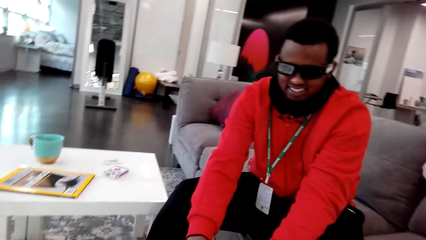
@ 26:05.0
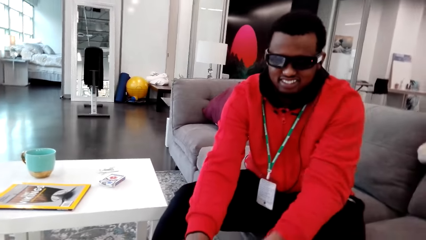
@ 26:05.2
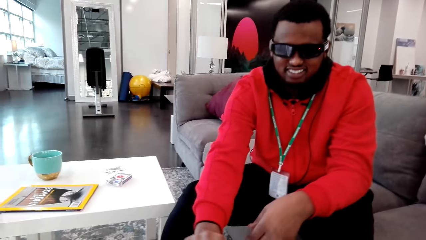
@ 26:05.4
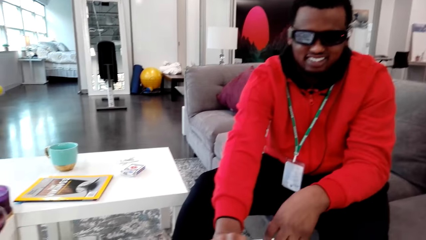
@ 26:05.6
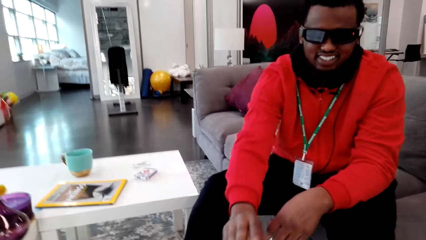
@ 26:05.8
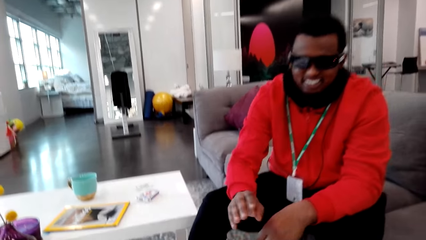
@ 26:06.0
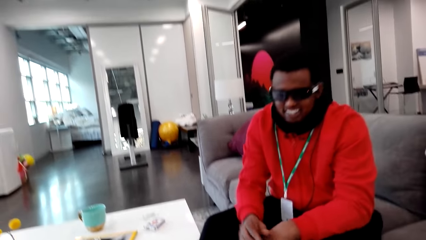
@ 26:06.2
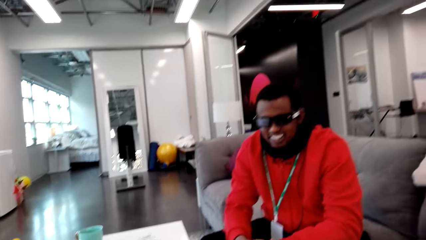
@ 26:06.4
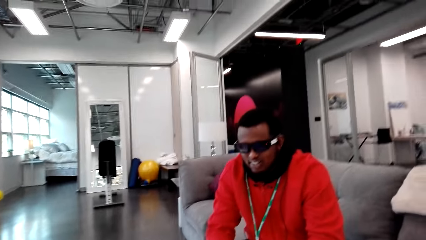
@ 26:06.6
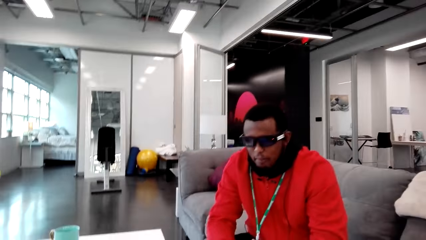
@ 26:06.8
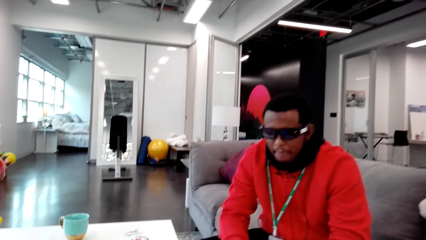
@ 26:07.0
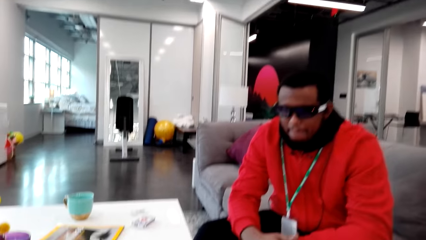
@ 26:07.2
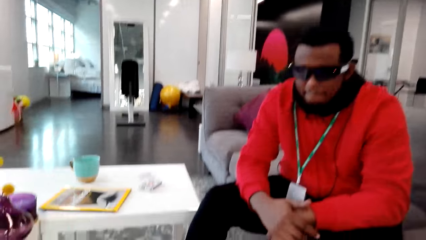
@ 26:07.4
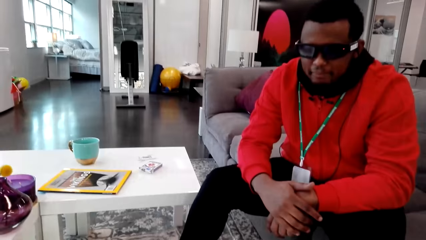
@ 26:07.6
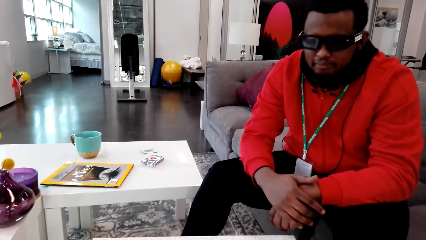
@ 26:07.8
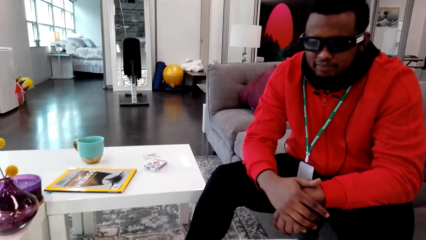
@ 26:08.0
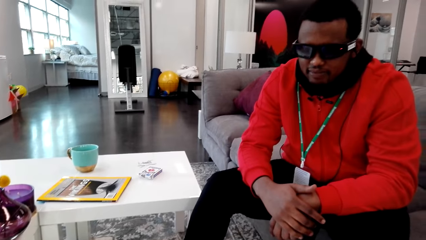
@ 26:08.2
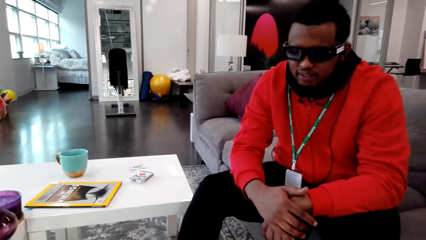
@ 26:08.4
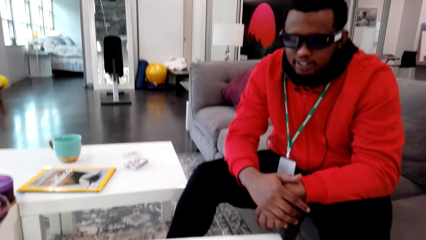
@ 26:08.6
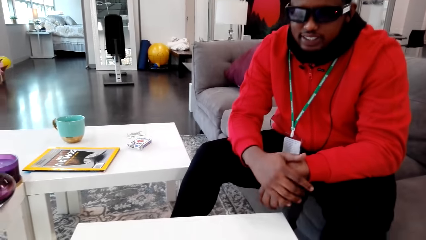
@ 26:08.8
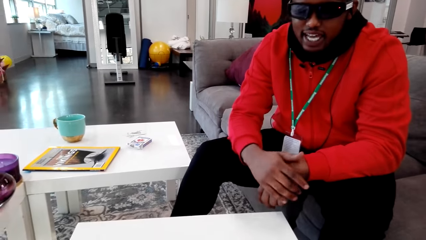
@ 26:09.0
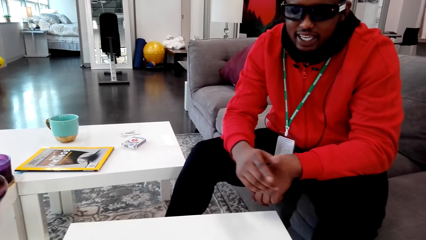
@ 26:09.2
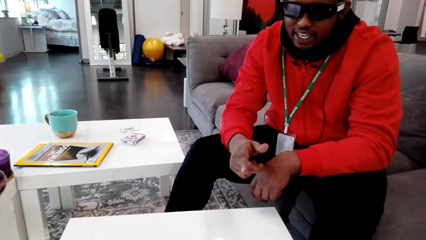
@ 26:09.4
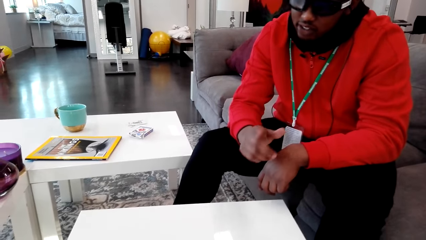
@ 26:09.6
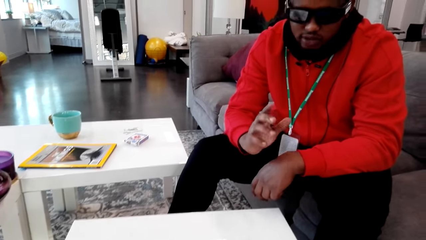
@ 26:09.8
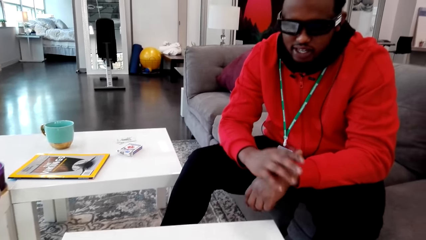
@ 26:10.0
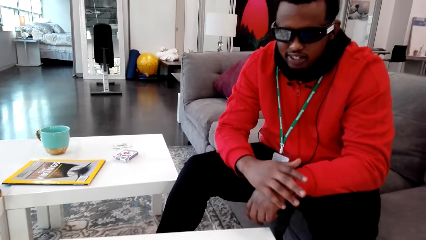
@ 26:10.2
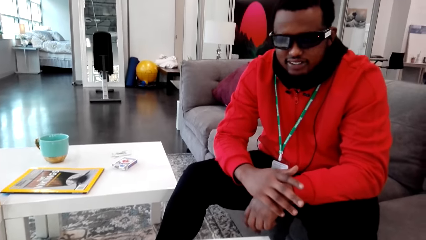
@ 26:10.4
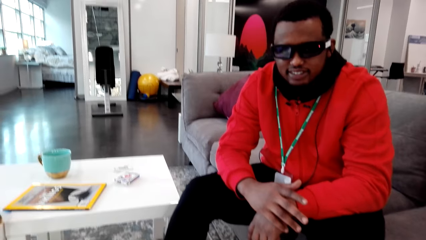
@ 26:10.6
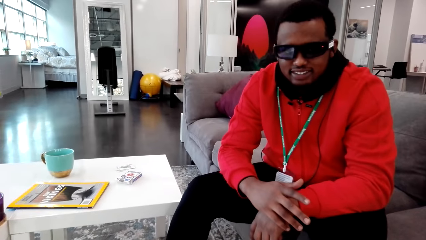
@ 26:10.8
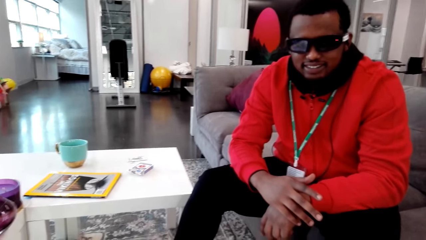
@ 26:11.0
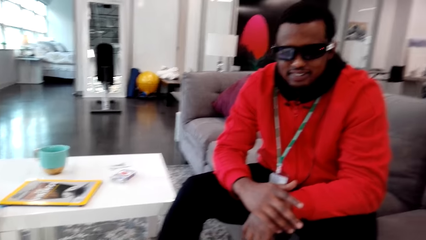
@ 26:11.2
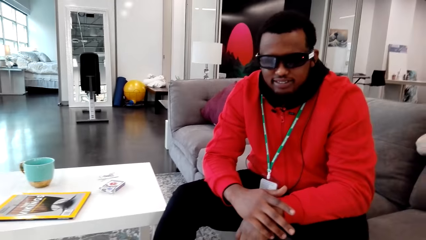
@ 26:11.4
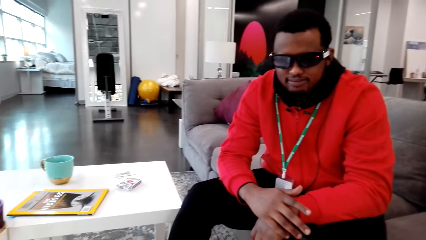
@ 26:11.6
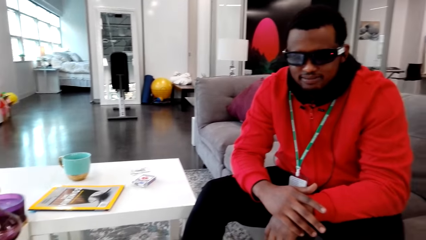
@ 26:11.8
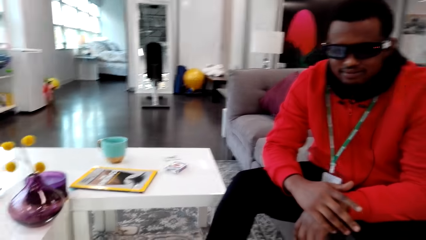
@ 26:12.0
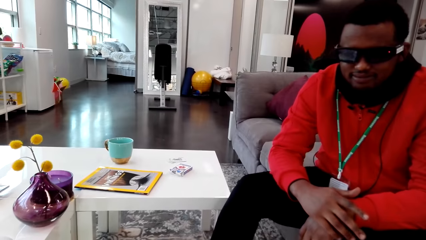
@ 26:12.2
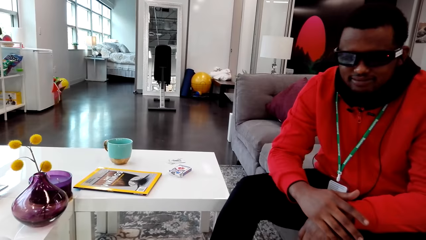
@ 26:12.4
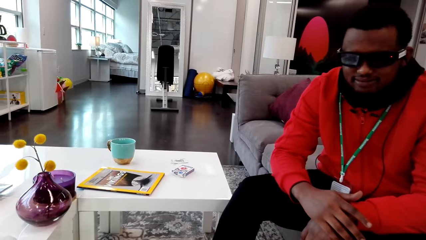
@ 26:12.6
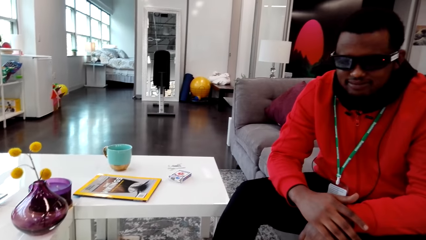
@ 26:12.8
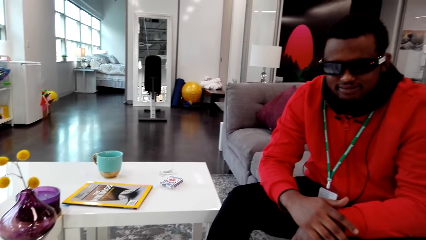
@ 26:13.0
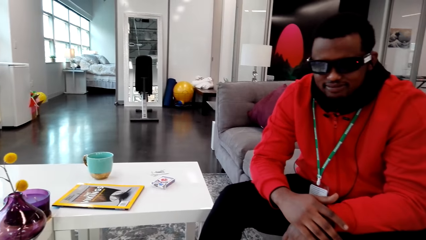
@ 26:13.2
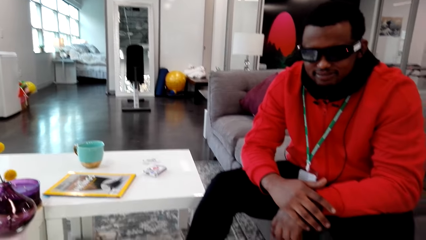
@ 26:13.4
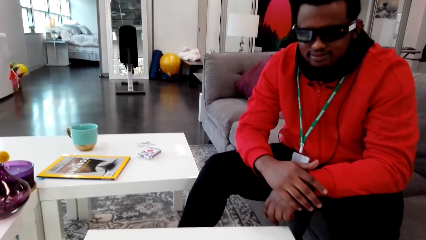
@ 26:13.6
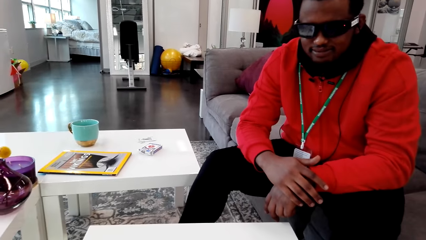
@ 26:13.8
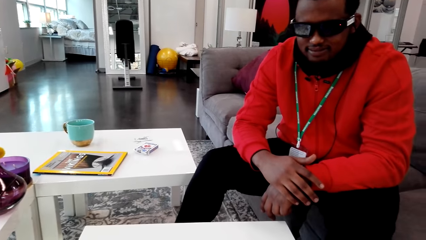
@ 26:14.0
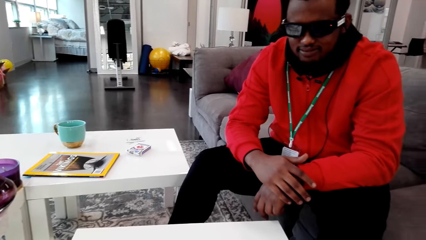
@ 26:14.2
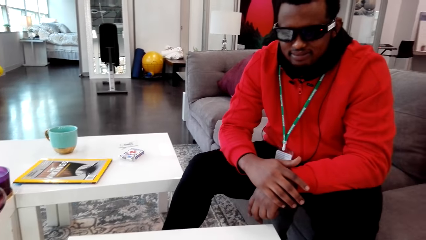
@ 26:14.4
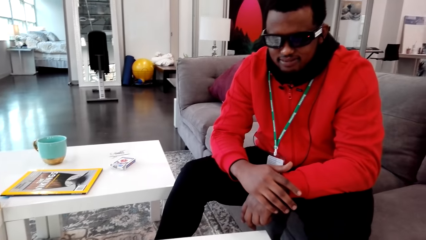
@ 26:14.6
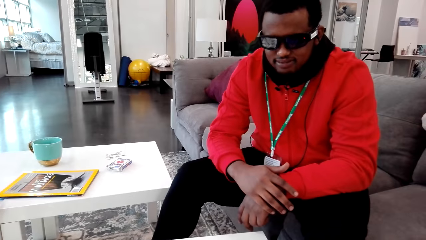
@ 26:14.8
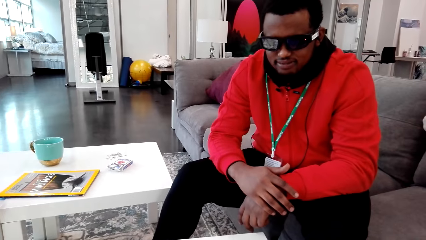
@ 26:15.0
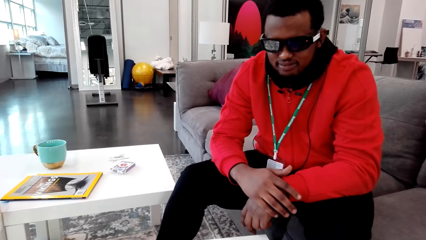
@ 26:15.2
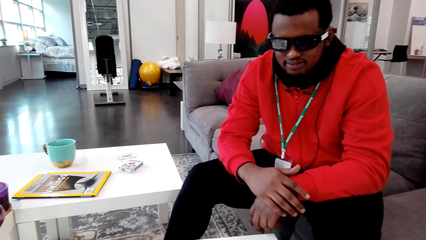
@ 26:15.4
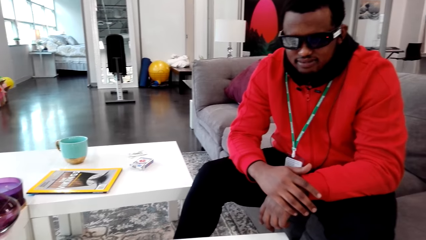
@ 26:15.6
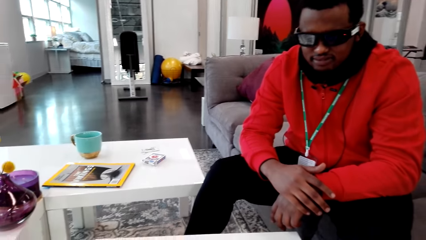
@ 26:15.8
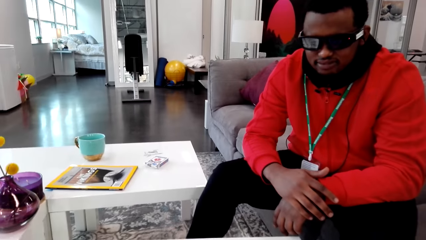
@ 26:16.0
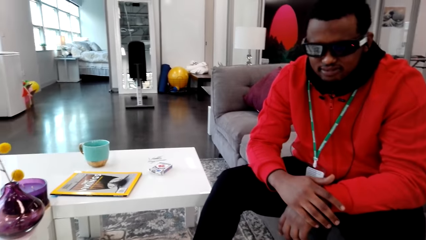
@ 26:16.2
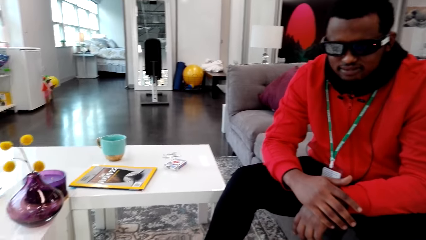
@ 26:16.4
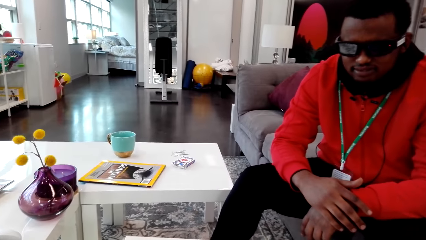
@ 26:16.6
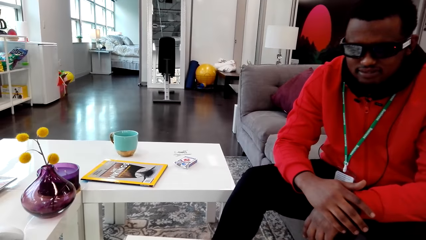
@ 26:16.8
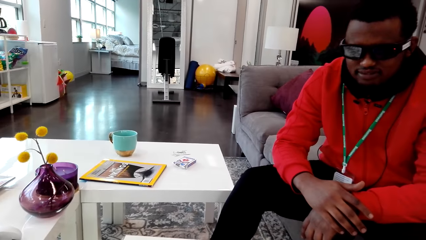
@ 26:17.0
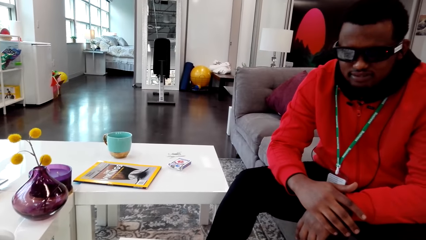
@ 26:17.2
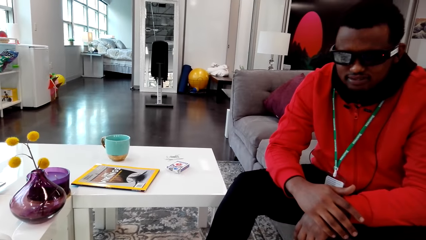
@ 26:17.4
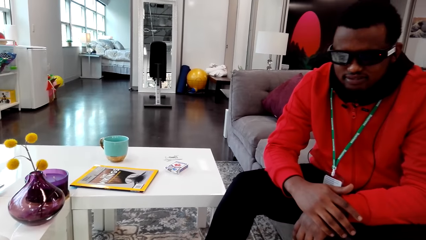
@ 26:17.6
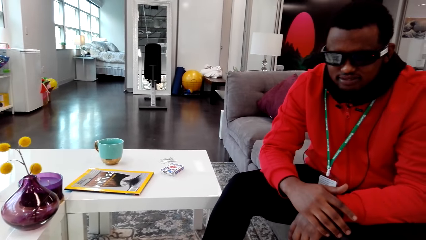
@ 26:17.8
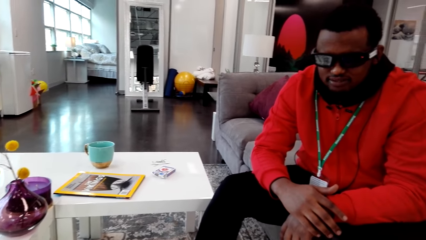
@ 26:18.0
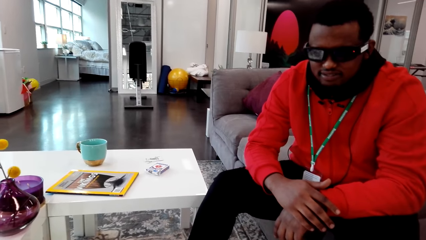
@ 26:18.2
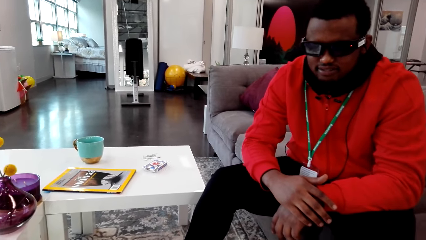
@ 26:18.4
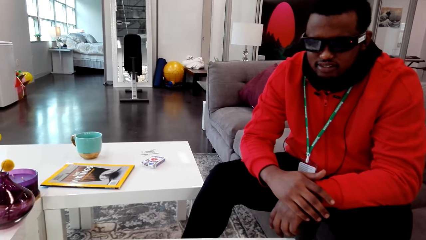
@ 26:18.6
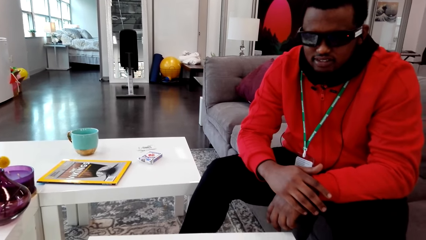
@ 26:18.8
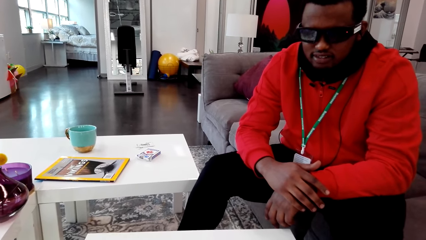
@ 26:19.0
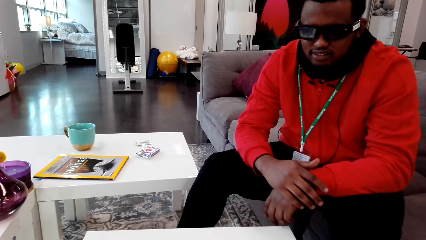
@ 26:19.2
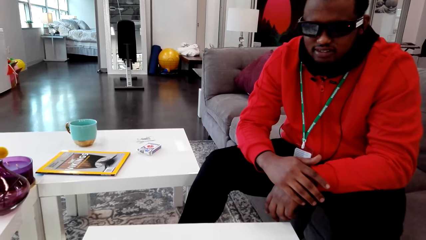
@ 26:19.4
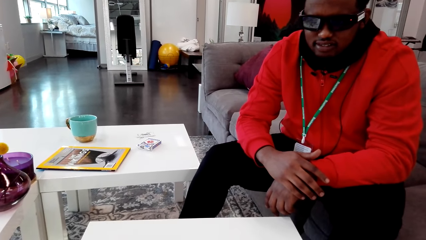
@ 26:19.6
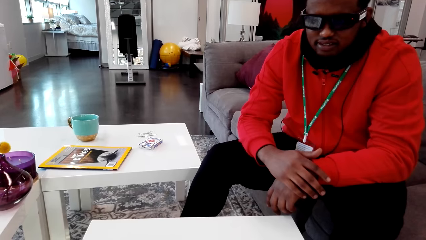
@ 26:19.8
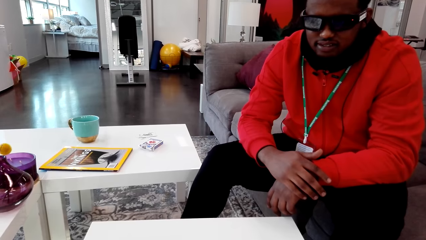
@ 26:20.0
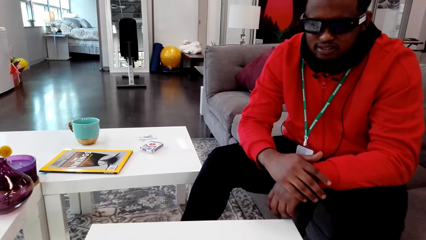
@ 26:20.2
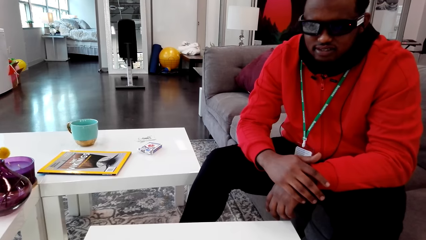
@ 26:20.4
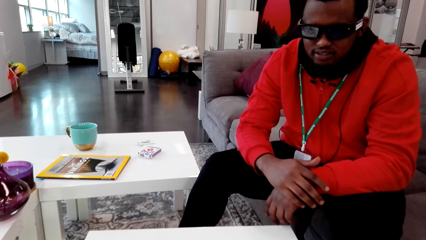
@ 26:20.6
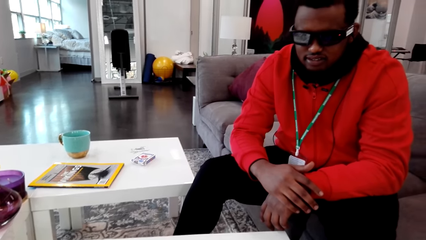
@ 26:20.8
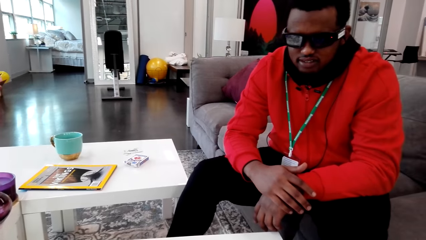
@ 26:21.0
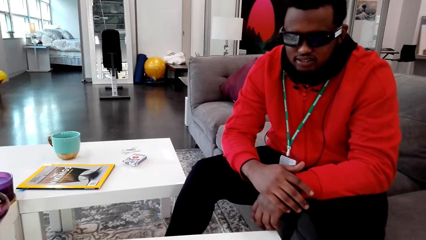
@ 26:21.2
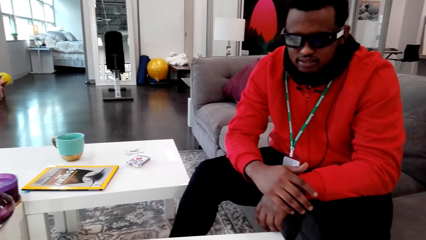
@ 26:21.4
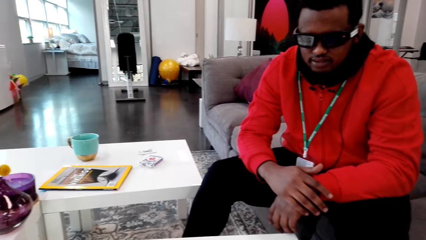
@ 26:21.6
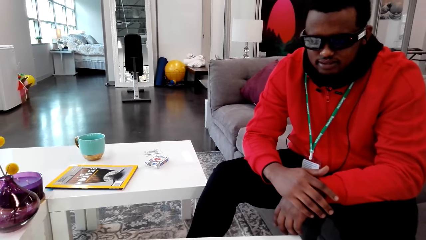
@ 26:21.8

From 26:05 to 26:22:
A man moves his hand. The camera wearer shuffles cards. They talk to the man. The man moves his hand. The camera wearer talks to the man. They shuffle cards.
